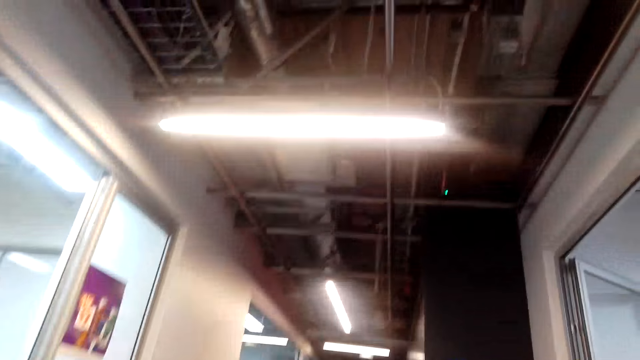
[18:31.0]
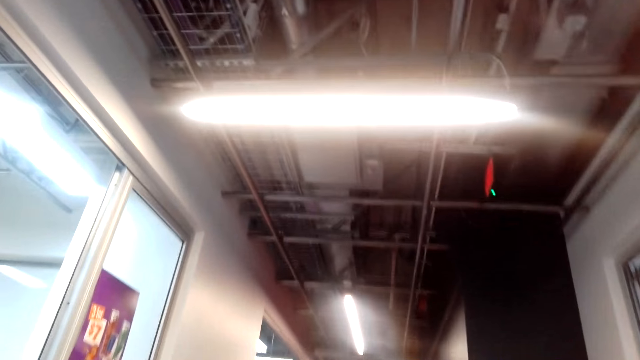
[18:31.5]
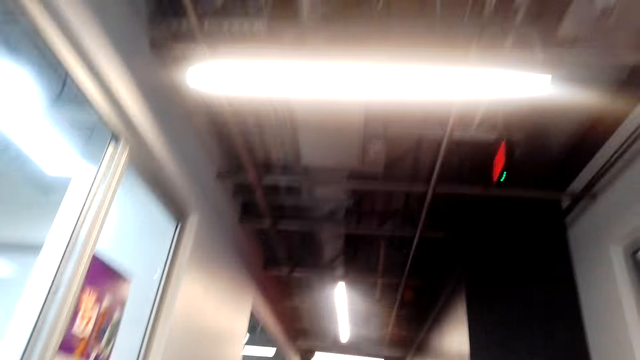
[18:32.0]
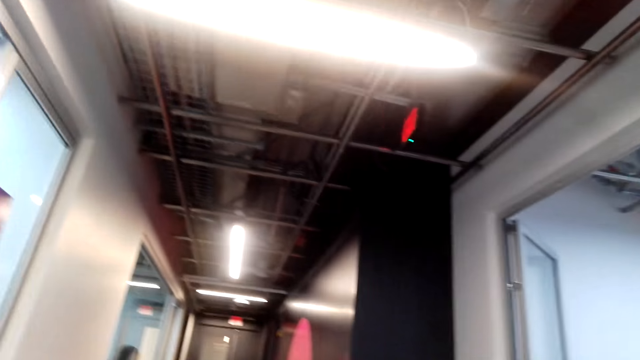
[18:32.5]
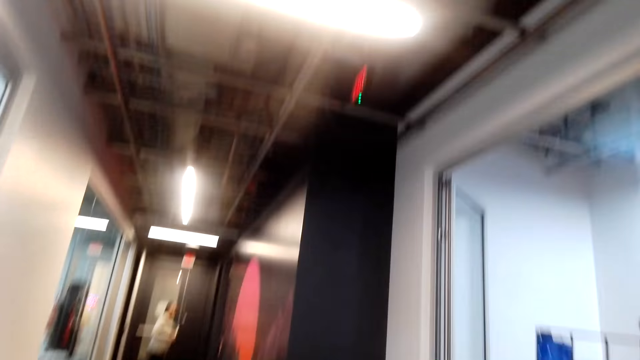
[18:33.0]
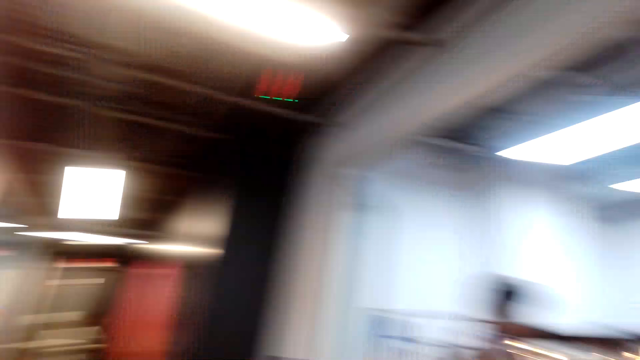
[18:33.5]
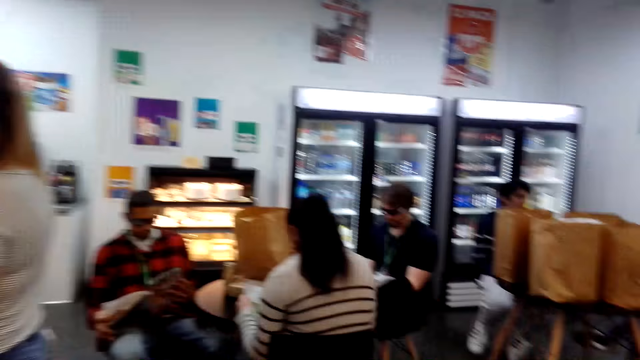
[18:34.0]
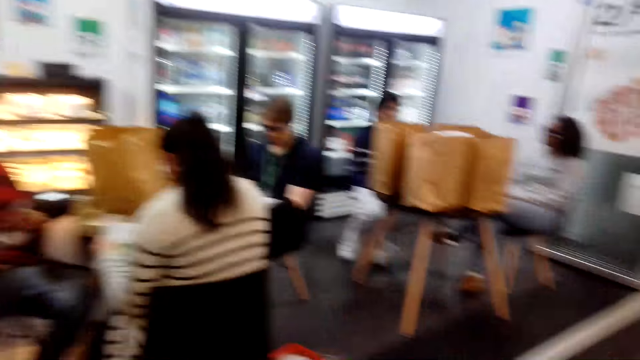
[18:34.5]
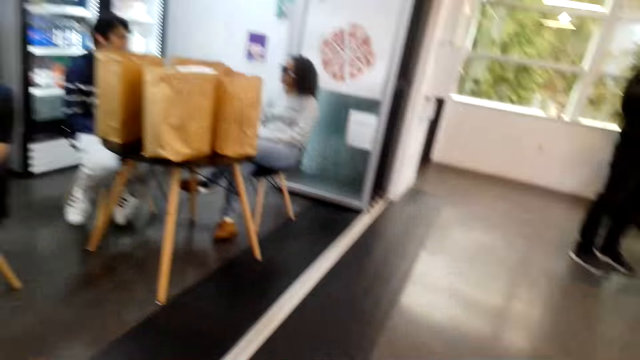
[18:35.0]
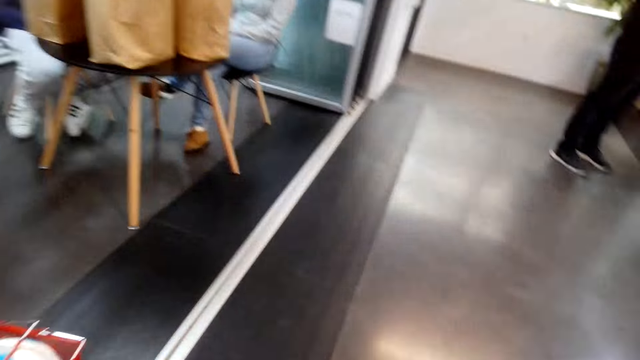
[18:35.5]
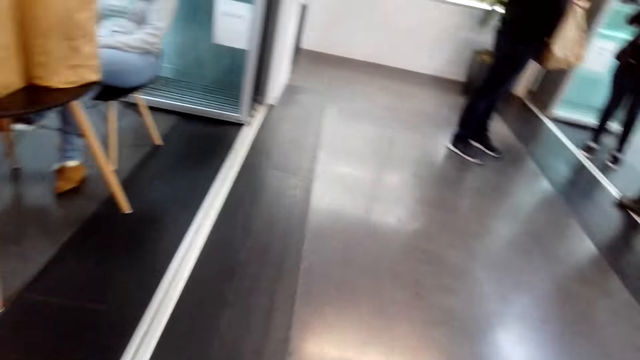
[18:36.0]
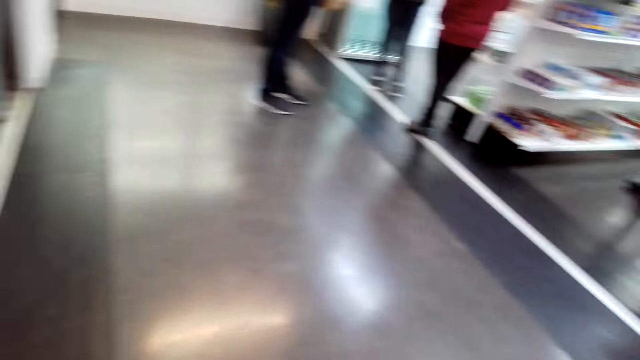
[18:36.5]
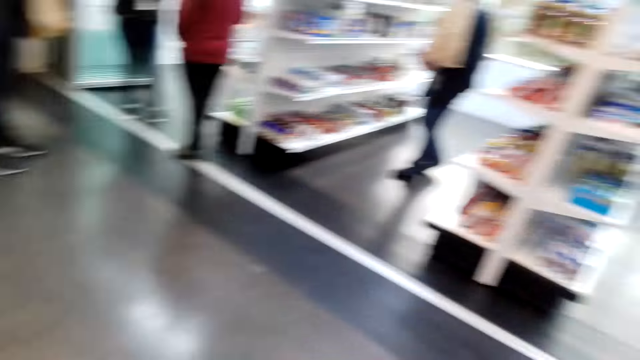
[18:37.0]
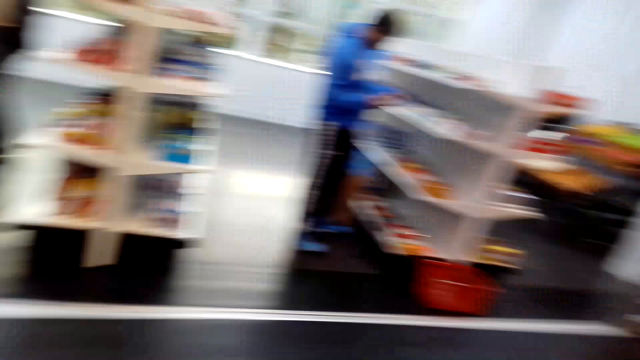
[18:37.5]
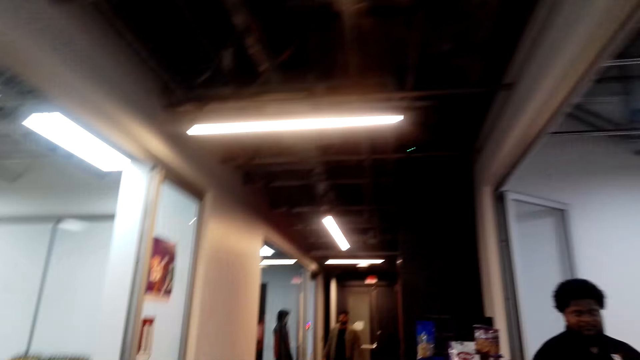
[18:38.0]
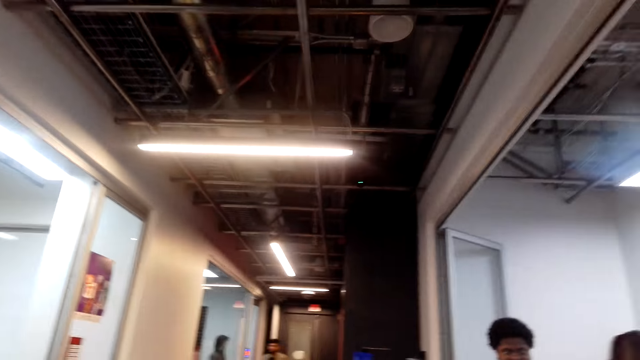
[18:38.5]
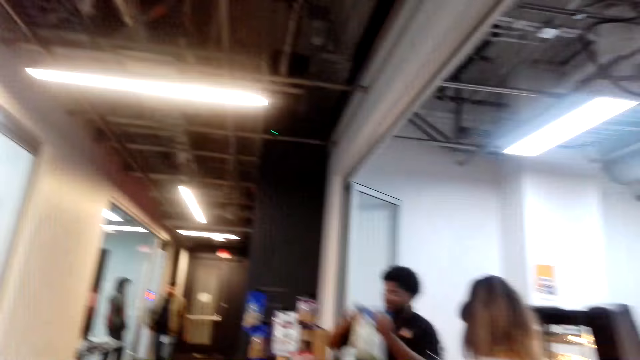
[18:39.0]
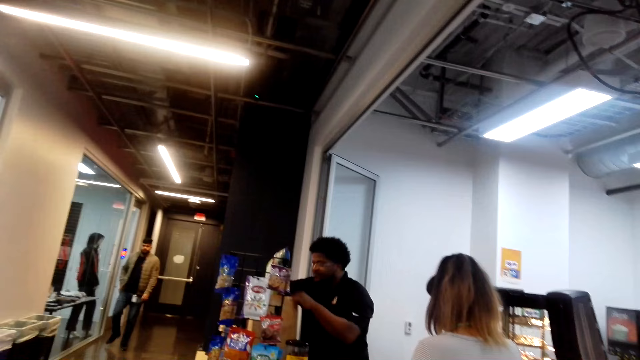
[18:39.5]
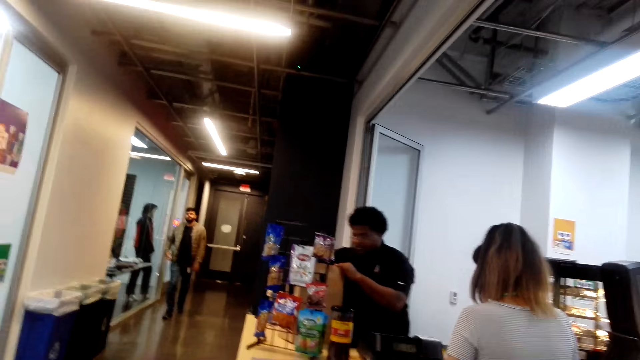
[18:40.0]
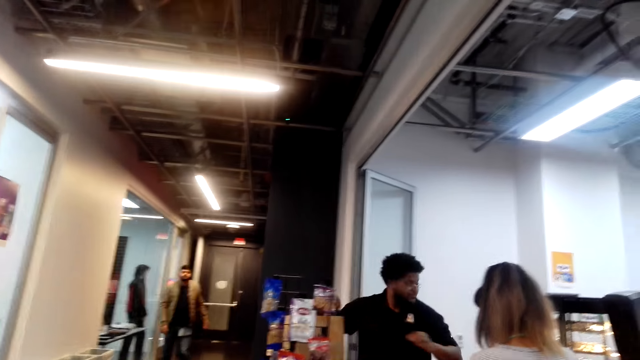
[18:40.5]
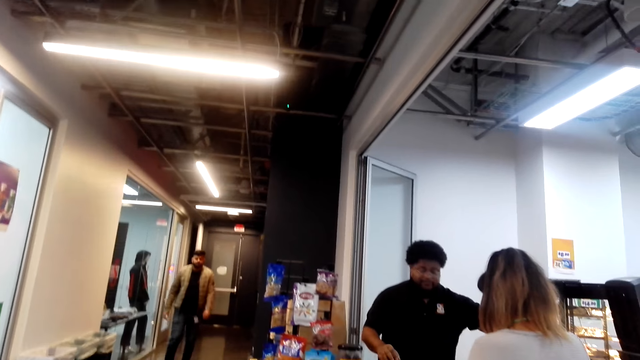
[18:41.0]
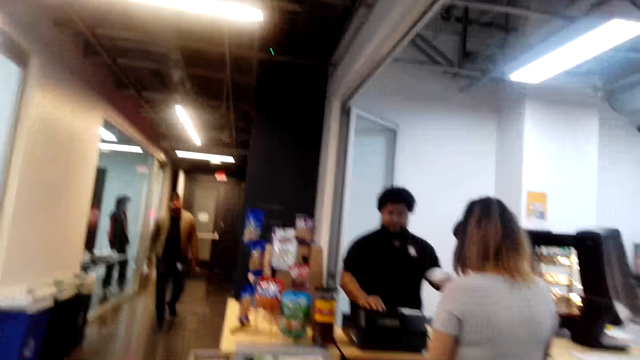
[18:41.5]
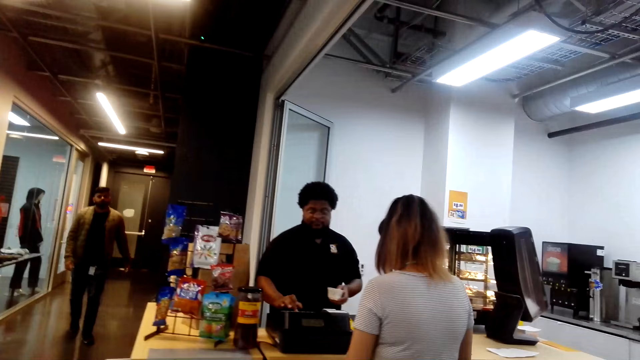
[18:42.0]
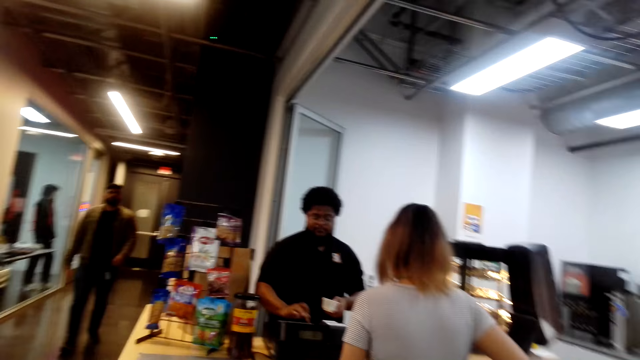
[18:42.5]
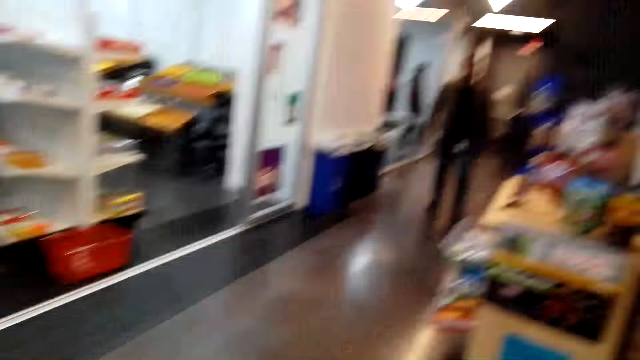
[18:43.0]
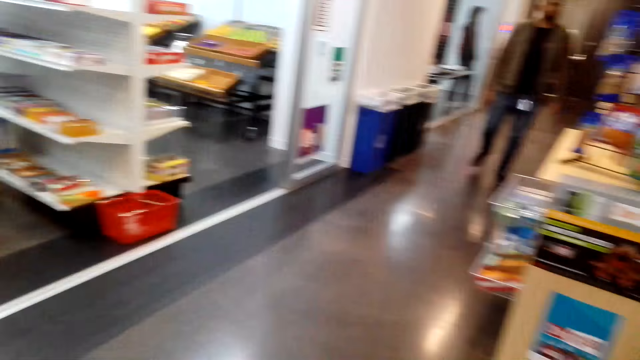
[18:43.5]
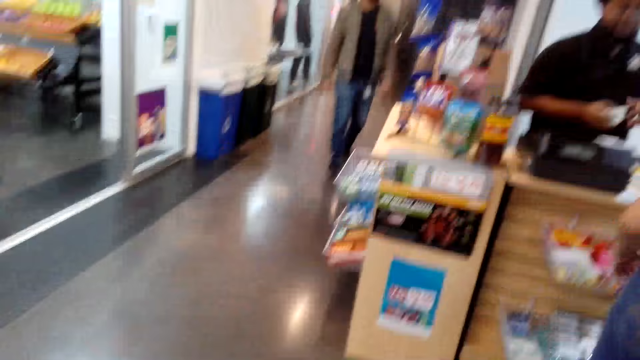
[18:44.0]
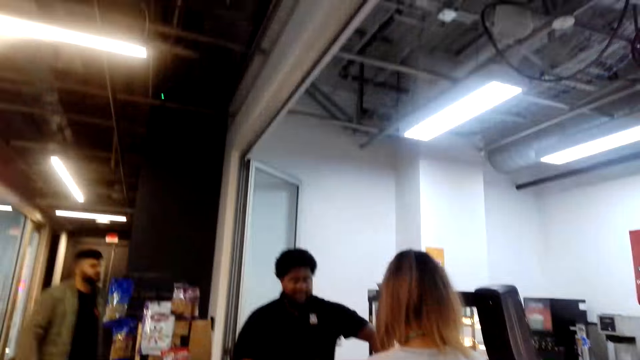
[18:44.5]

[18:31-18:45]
The camera wearer walks around. They talk. They look around. They walk around. They look around. A person packs items. Another person walks around.

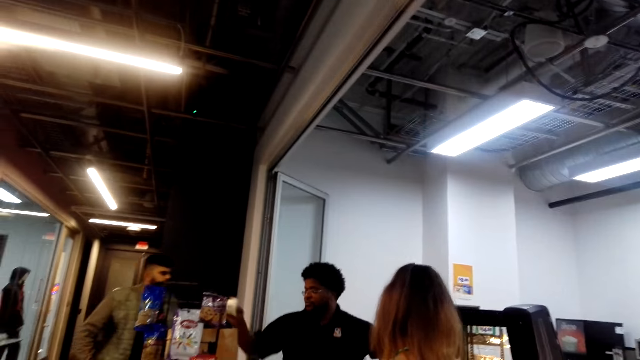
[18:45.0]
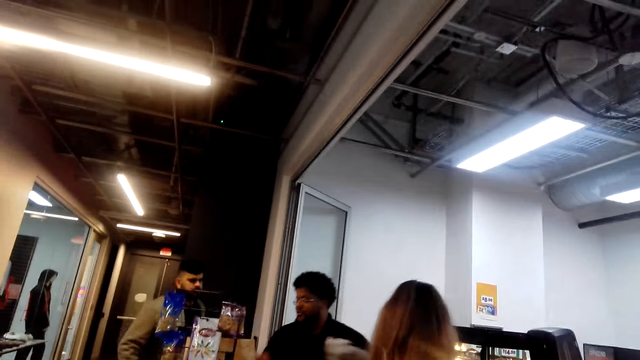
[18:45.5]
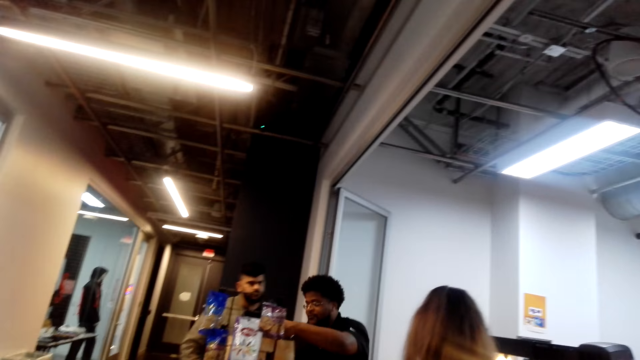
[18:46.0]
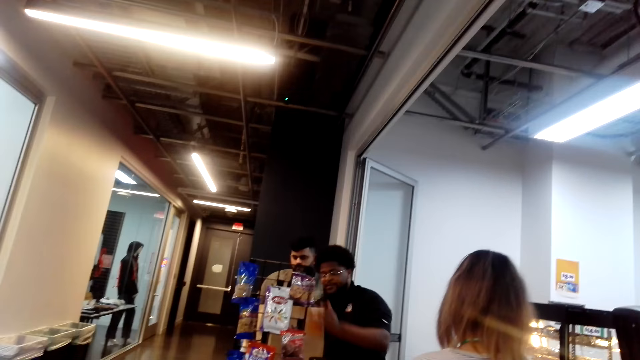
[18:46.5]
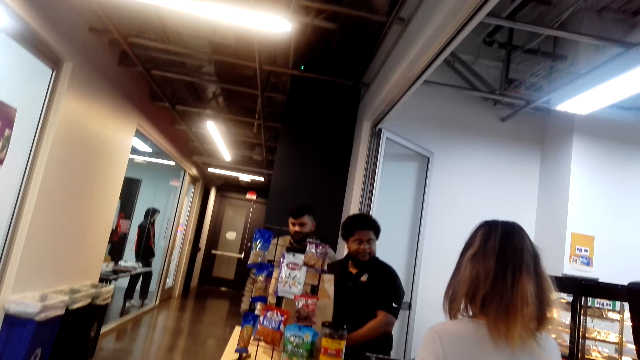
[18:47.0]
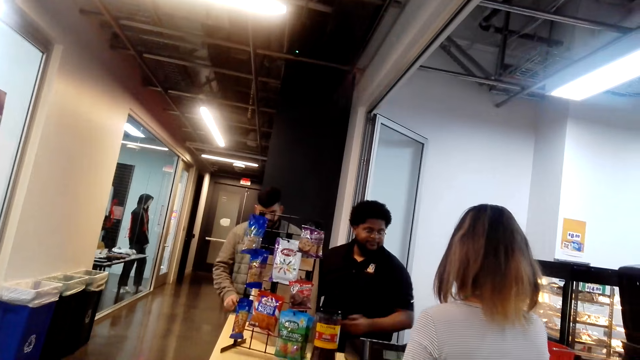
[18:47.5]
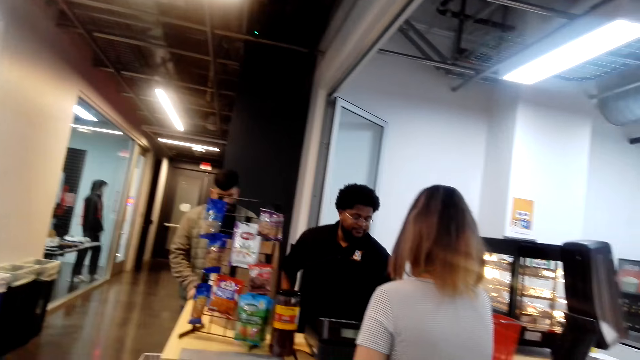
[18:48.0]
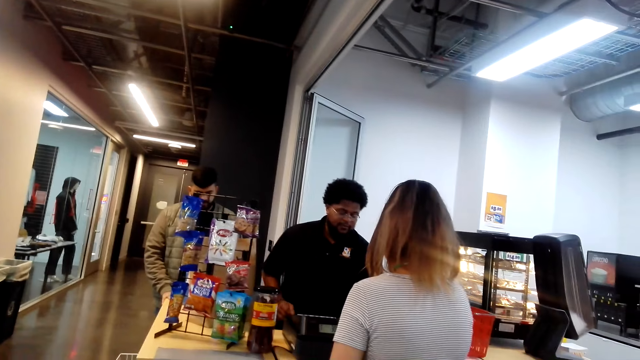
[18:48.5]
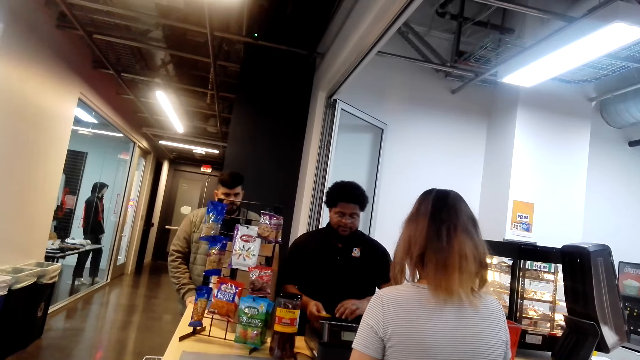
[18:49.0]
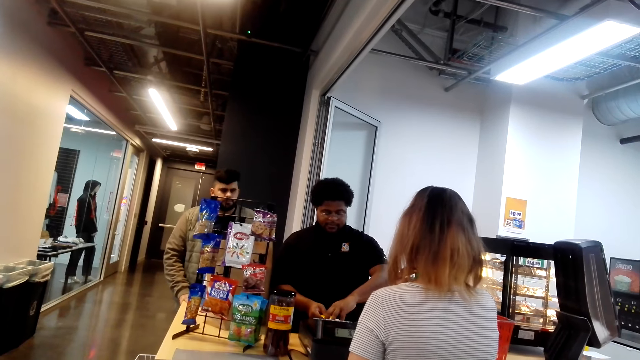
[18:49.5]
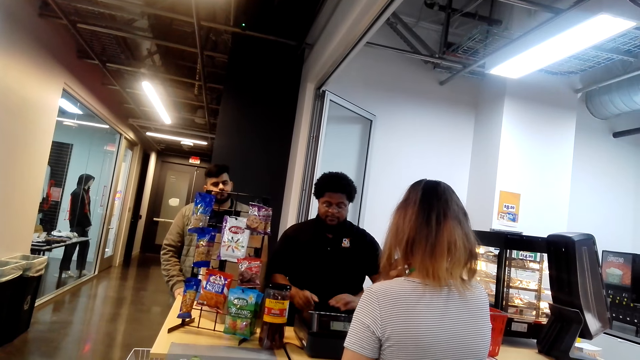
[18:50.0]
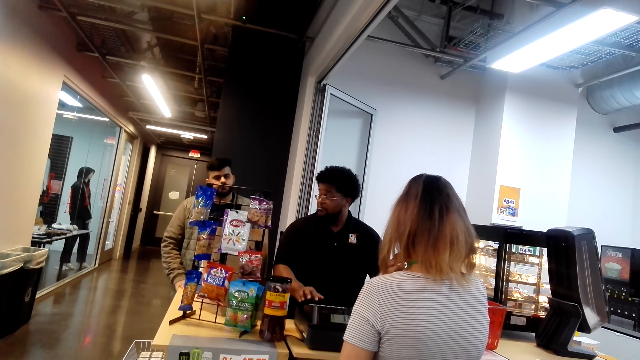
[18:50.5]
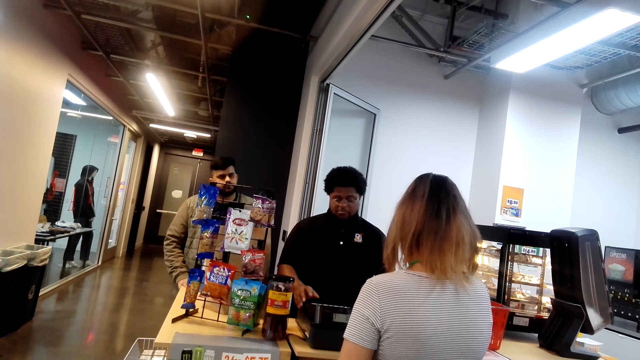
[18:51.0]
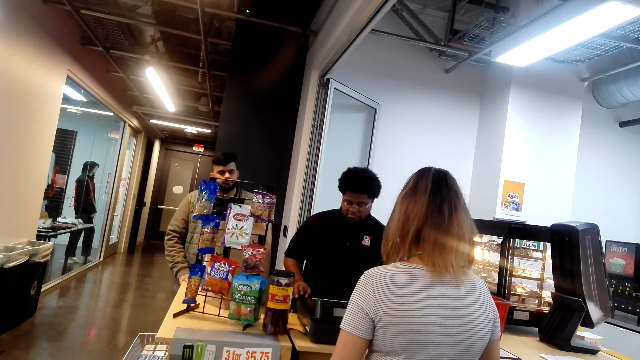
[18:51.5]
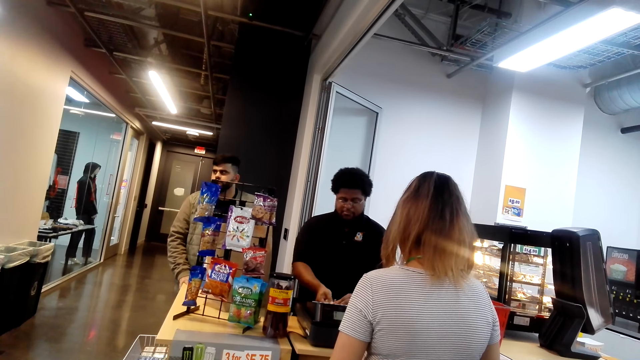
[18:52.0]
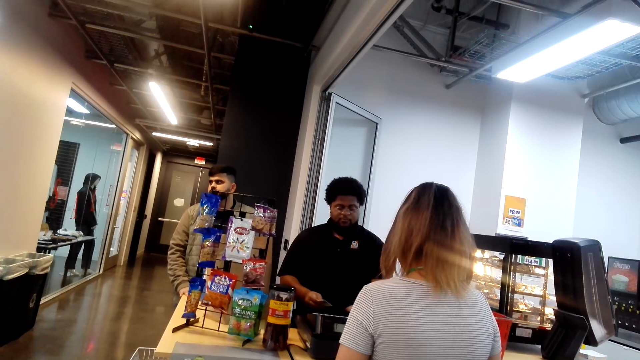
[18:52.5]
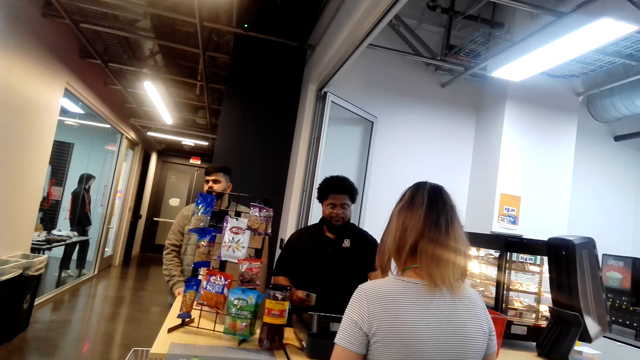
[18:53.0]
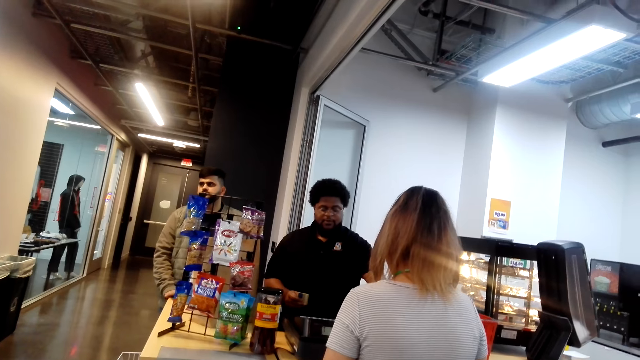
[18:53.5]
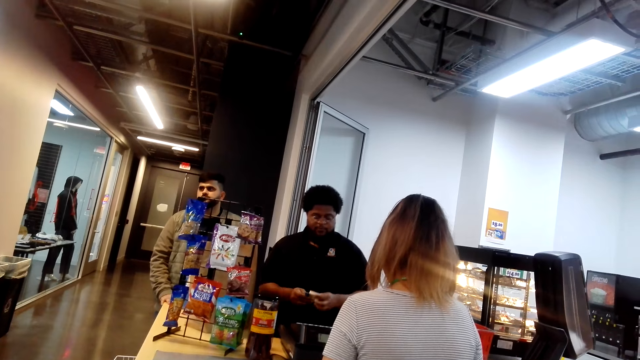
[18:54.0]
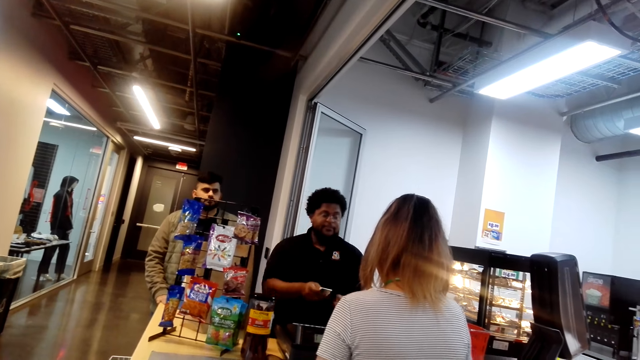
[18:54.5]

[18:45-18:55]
The camera wearer looks at a cashier. The cashier serves at the counter.
